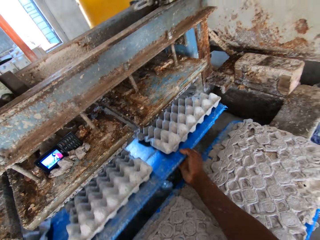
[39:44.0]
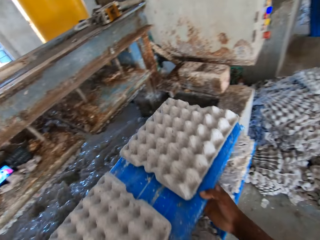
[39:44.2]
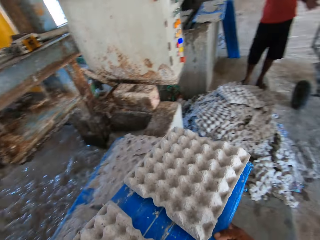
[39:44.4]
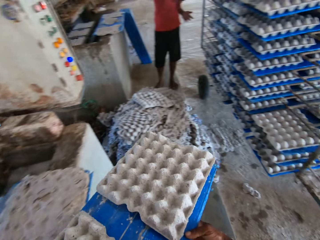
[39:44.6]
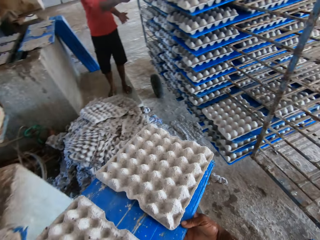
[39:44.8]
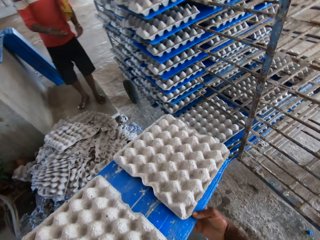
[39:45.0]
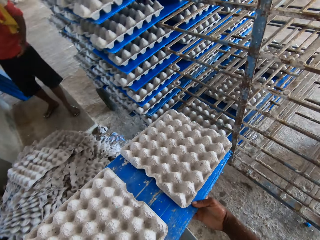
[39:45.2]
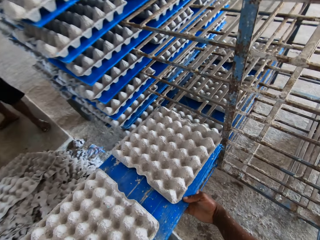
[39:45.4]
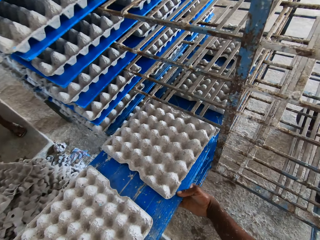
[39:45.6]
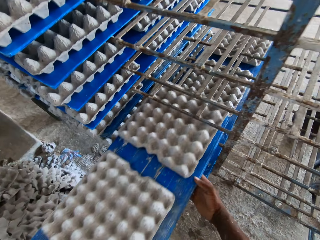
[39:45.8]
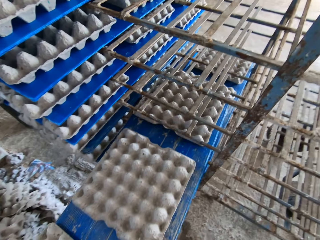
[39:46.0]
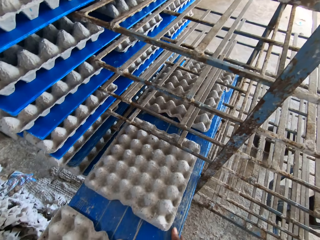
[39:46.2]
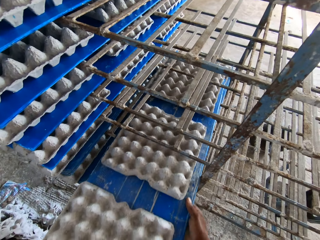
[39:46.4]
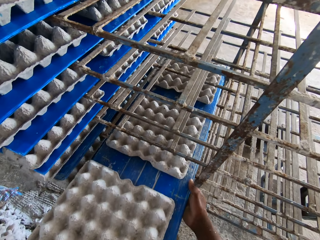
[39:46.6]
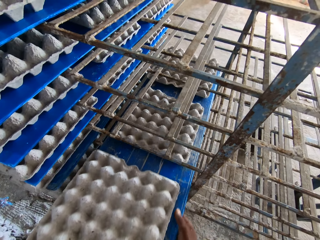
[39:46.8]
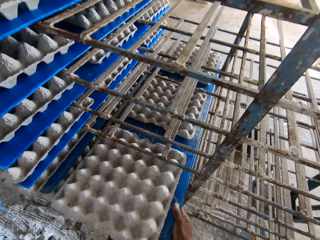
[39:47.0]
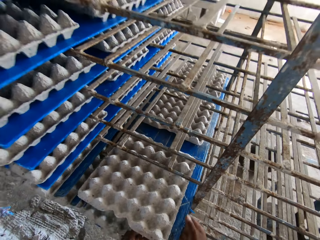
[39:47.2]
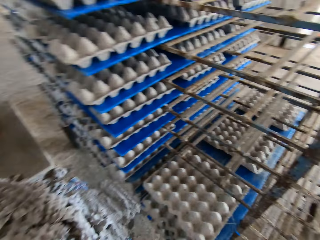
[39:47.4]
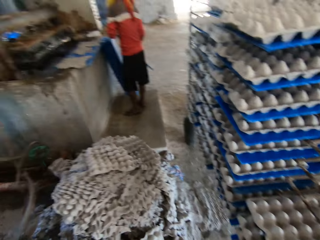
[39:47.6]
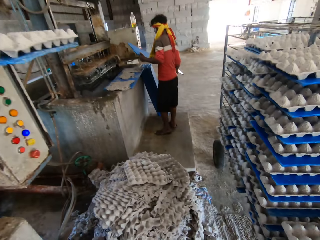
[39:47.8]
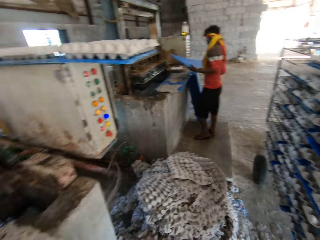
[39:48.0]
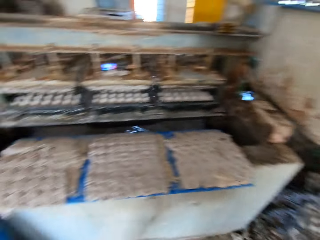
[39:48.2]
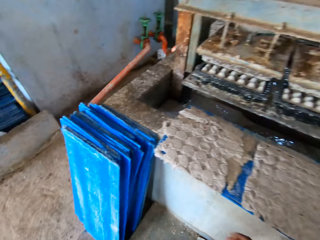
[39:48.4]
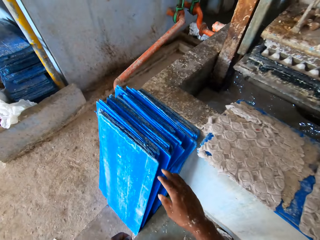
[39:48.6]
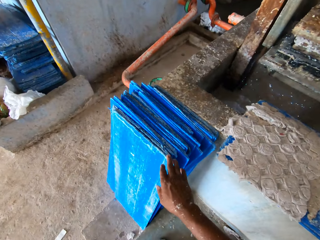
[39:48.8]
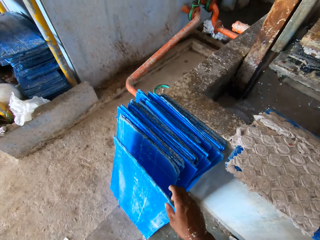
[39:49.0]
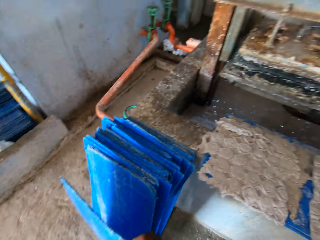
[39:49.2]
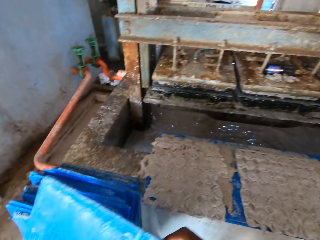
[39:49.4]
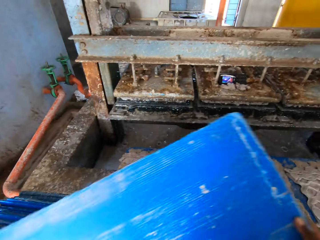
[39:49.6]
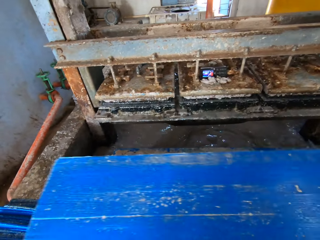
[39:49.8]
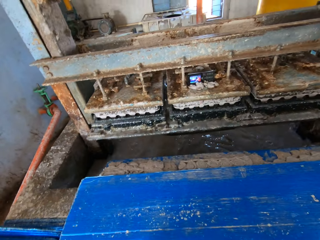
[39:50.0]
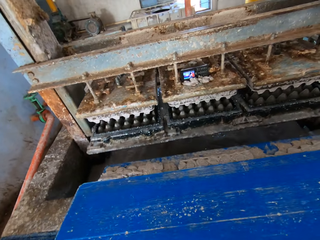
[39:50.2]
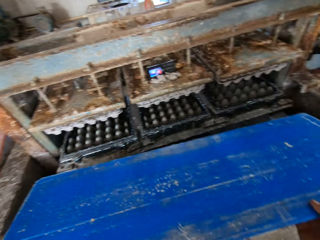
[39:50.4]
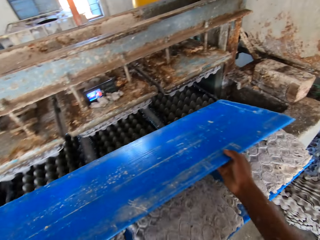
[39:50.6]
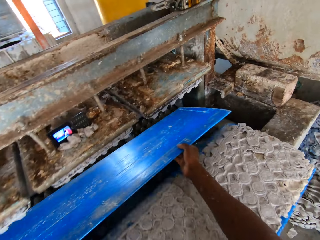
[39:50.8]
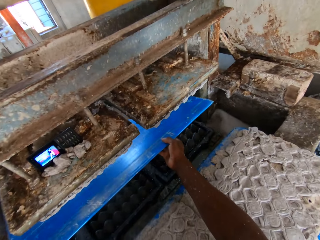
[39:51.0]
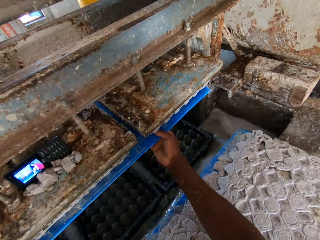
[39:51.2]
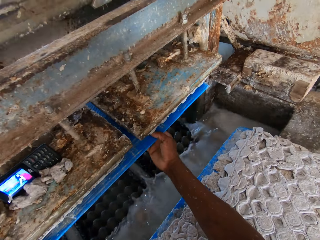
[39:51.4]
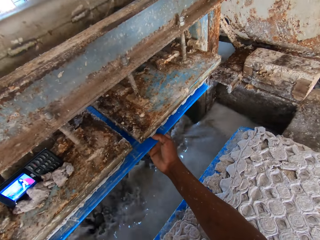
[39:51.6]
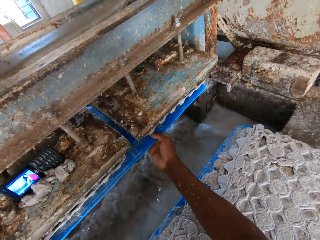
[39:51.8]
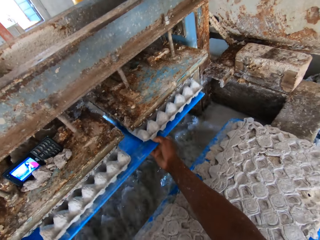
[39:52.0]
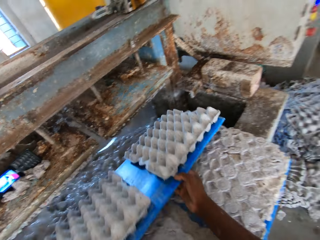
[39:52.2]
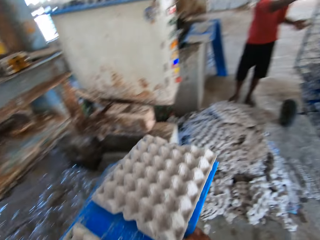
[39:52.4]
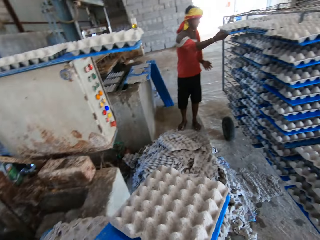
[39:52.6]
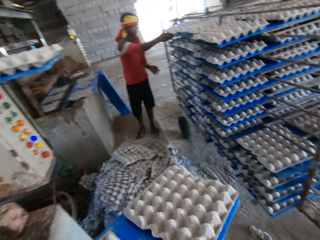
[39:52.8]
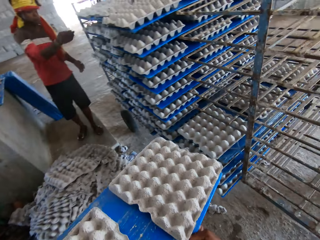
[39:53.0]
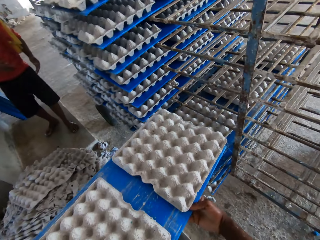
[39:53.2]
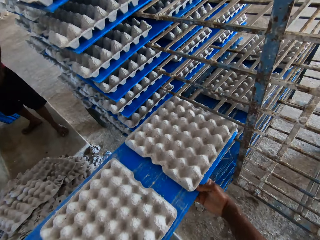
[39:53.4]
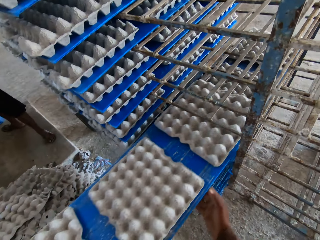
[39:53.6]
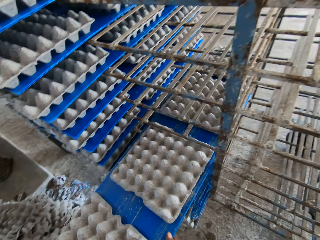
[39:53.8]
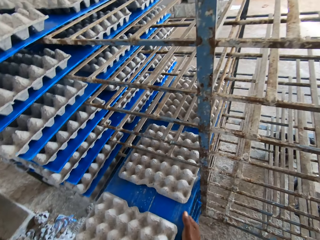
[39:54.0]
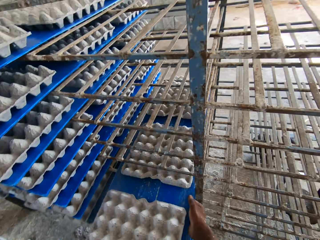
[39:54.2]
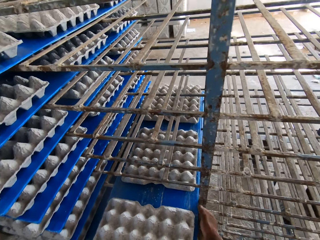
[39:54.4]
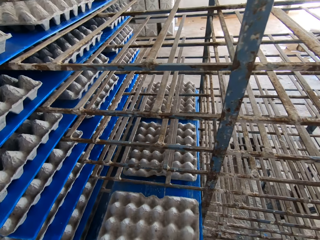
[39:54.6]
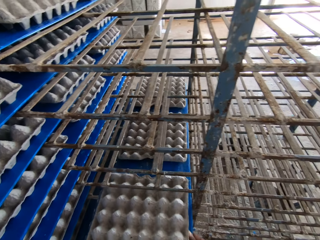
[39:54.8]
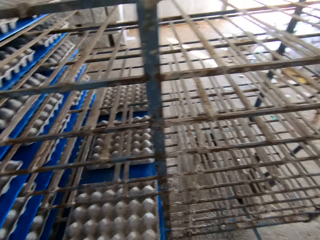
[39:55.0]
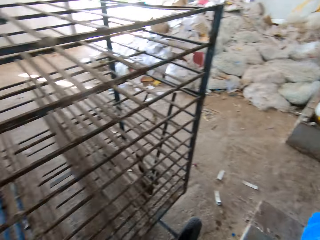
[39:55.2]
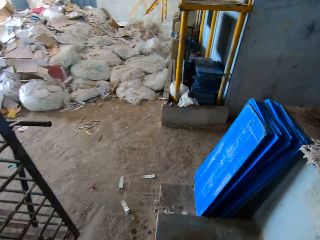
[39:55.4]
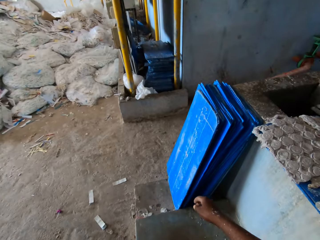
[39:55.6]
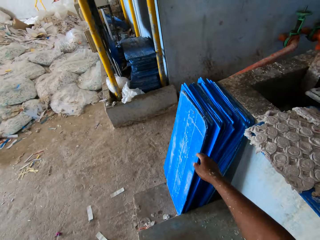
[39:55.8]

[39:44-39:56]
The camera wearer moves the egg tray from the egg tray machine to the rack with his hands. He picks the egg trays with the tray picker. He places the trays on a trolley. He picks a tray or egg tray picker on the floor with his right hand. He drops the tray on the platform with his hands. He passes the tray to the egg tray machine with his hands. He places the tray picker on the processing machine. He moves the egg tray from the egg tray machine to the rack with his hands. He picks the egg trays with the tray picker. A man moves an egg tray to the rack with his hands. The camera wearer places the trays on the trolley.

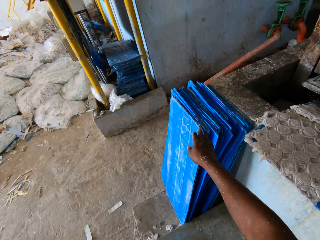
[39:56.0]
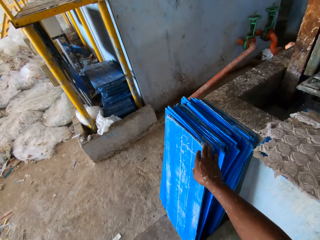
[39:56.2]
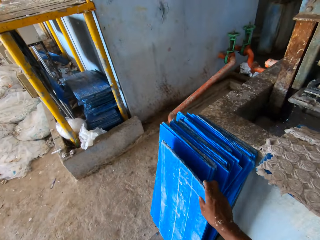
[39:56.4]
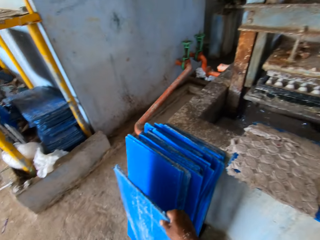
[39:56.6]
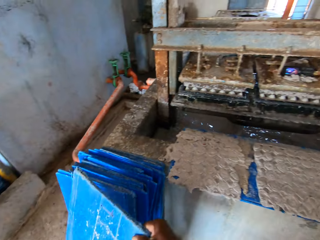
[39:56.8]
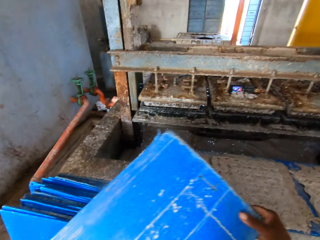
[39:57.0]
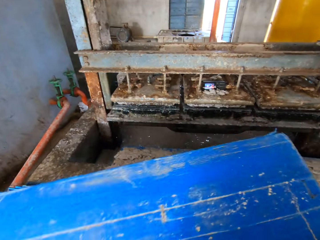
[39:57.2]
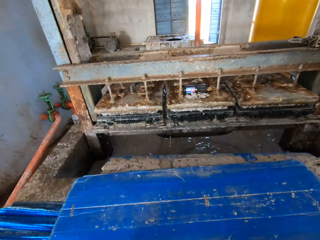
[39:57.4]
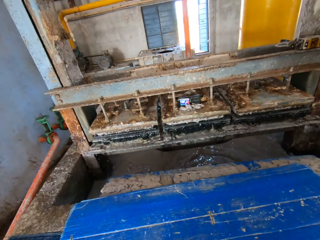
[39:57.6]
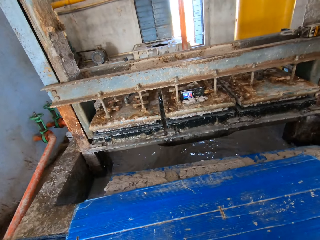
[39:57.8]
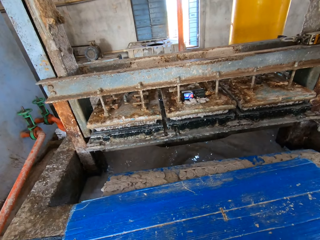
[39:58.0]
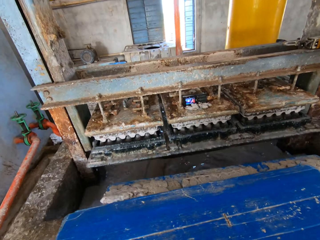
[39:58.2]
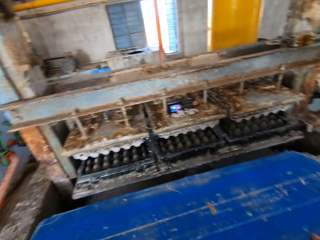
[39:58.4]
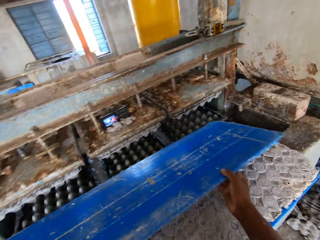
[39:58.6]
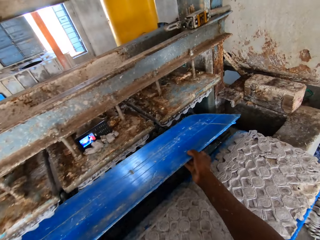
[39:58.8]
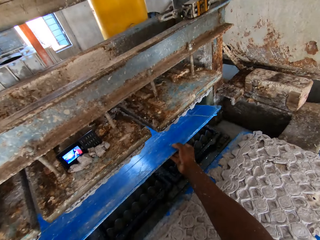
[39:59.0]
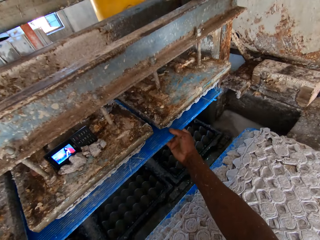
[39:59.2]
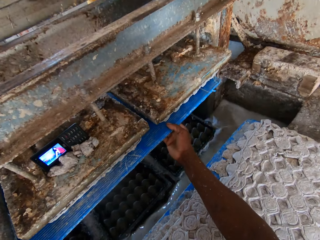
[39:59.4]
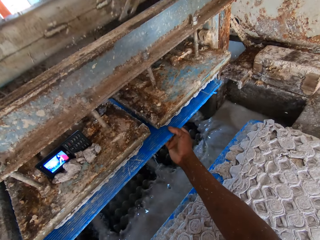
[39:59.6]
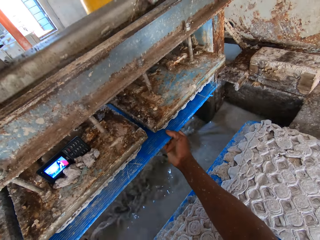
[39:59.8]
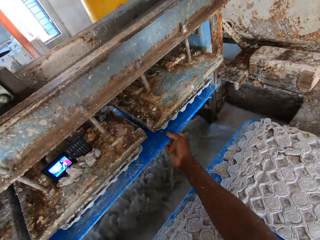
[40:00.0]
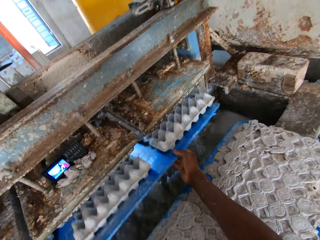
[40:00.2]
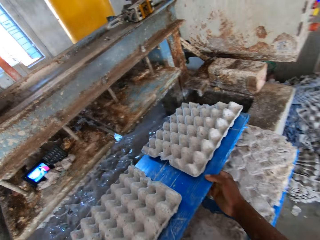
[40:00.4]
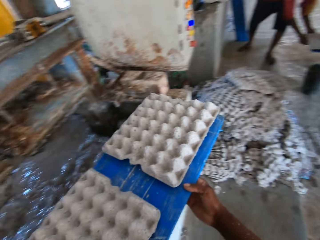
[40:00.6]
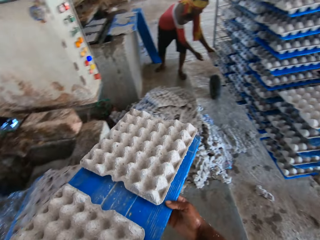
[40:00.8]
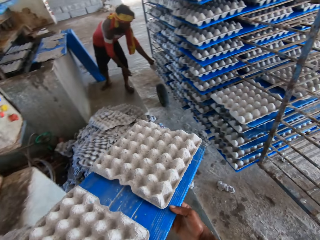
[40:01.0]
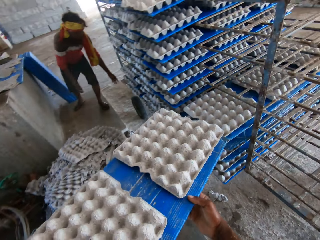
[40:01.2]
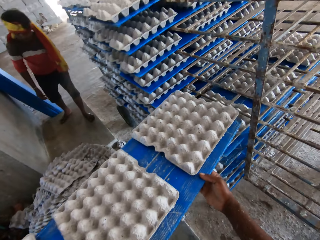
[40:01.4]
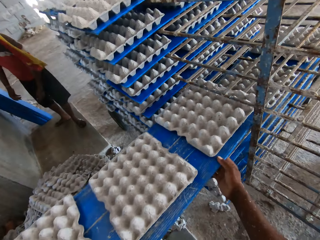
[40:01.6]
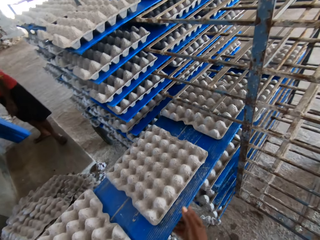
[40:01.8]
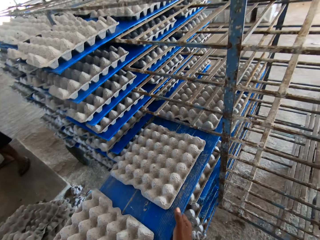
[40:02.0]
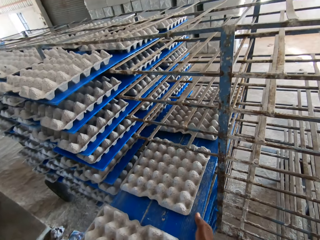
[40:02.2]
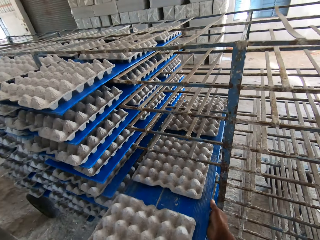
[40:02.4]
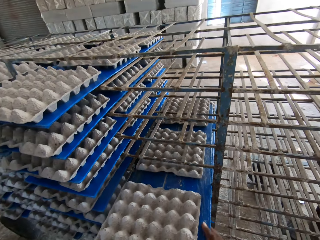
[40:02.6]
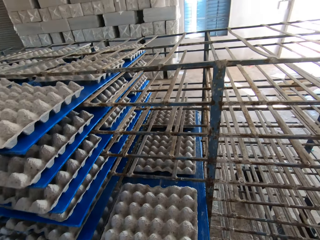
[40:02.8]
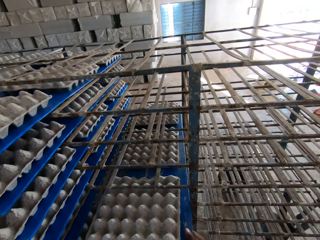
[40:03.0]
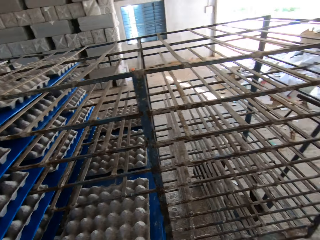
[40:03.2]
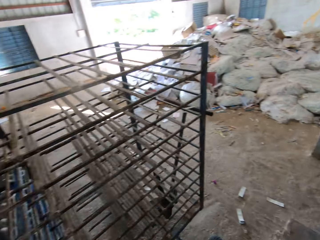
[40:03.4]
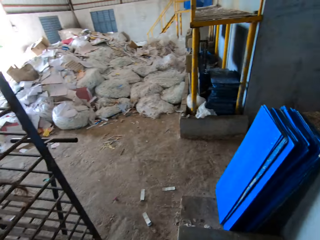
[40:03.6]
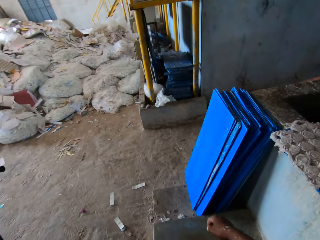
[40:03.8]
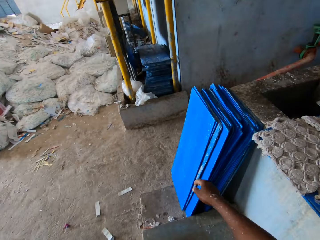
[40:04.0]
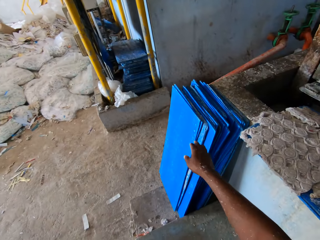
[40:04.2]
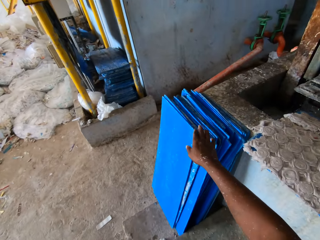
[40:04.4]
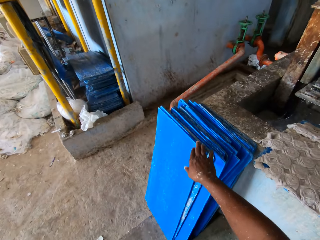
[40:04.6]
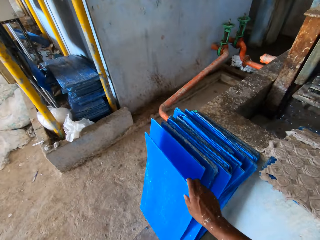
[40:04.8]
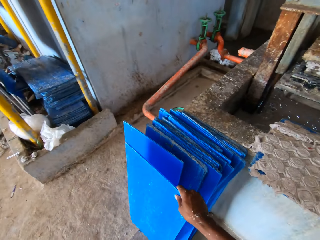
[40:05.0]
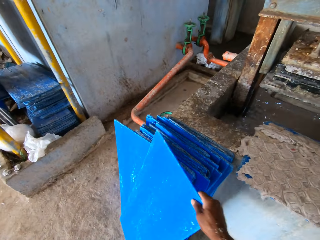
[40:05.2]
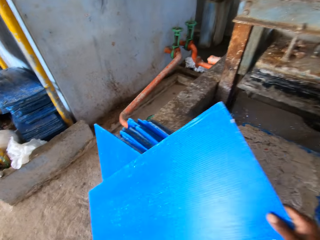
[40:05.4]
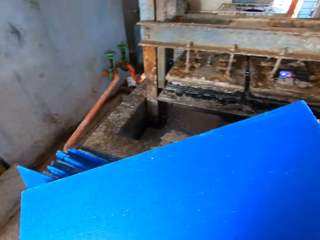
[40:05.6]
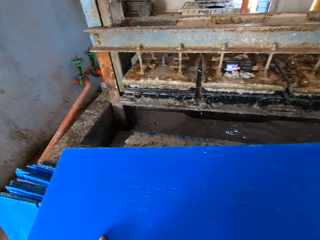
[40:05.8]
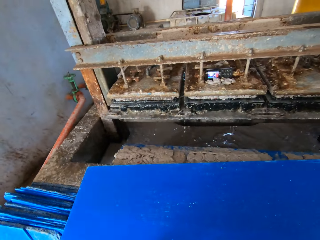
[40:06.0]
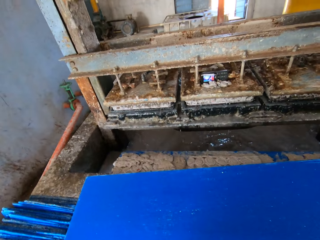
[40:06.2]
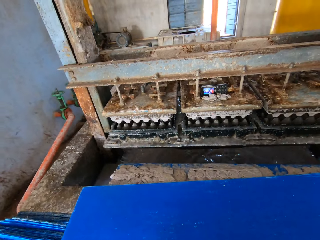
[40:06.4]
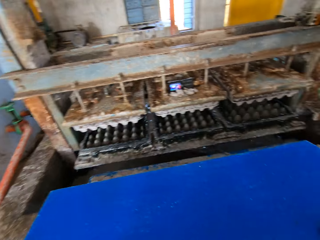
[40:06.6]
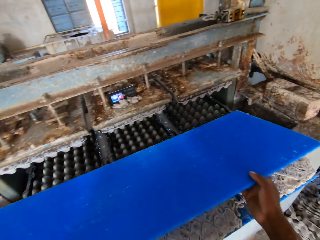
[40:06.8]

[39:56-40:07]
The camera wearer picks a tray or egg tray picker on the floor with his right hand. He drops the tray on the platform with his hands. He passes the tray to the egg tray machine with his hands. He places the tray picker on the processing machine. He moves the egg tray from the egg tray machine to the rack with his hands. He picks the egg trays with the tray picker. A man moves an egg tray to the rack with his hands. The camera wearer places the trays on a trolley. He picks the tray on the floor with his right hand. He drops the tray on the platform with his hands. He passes the tray to the egg tray machine with his hands.
